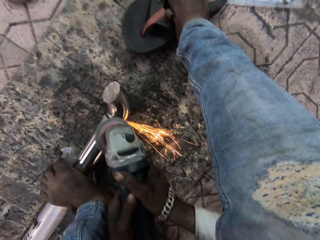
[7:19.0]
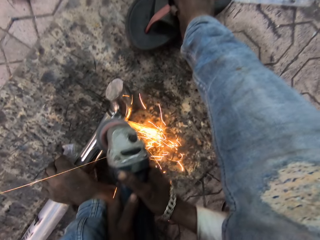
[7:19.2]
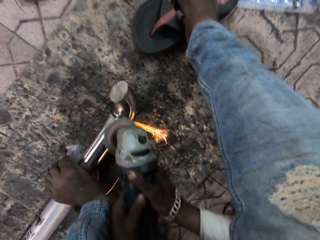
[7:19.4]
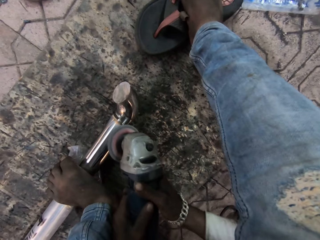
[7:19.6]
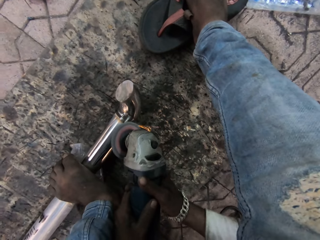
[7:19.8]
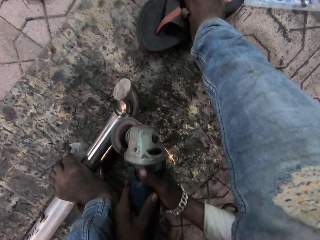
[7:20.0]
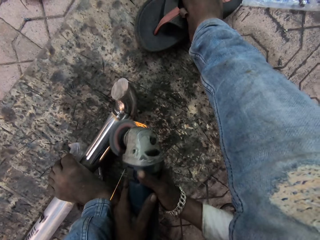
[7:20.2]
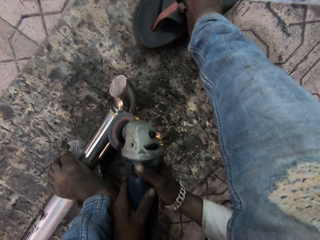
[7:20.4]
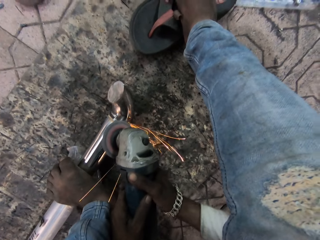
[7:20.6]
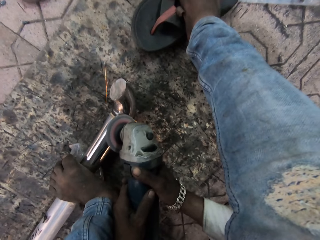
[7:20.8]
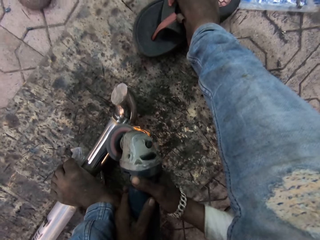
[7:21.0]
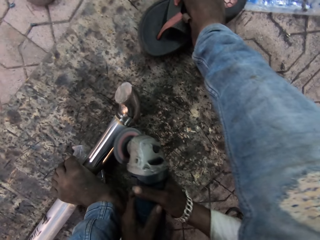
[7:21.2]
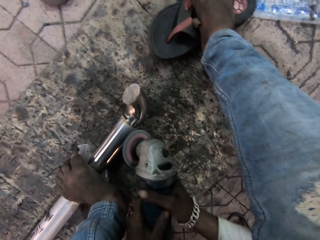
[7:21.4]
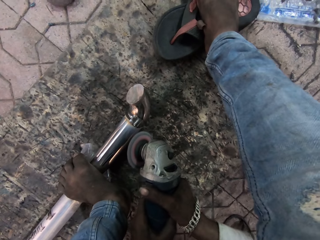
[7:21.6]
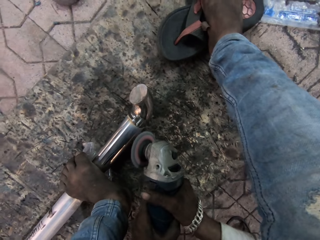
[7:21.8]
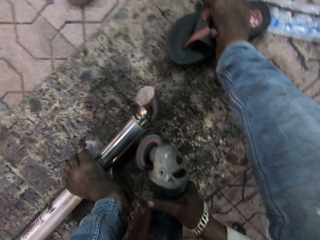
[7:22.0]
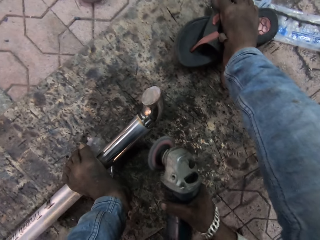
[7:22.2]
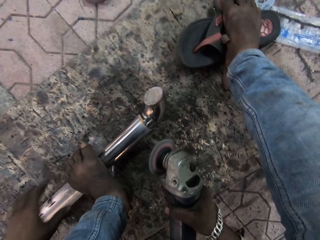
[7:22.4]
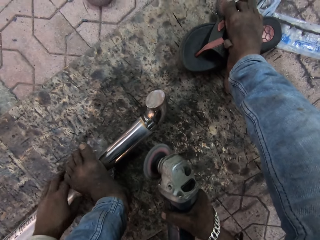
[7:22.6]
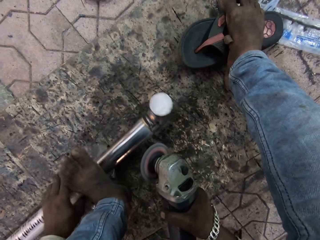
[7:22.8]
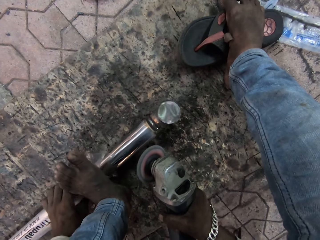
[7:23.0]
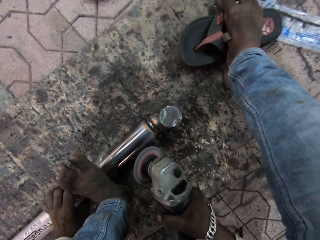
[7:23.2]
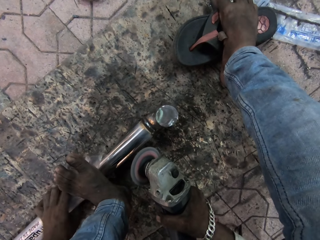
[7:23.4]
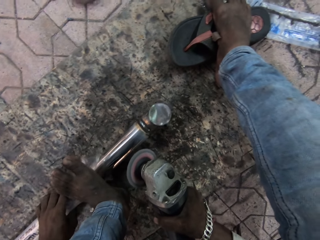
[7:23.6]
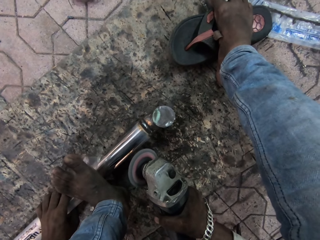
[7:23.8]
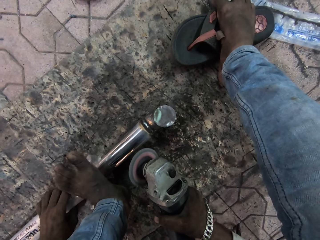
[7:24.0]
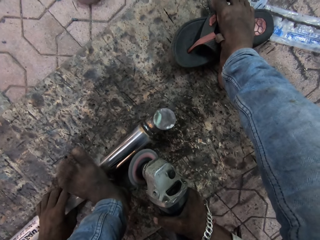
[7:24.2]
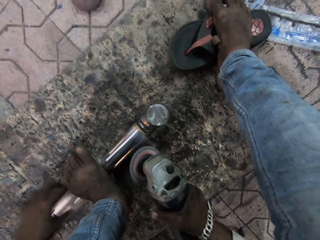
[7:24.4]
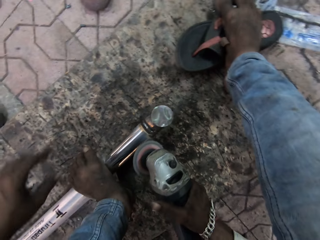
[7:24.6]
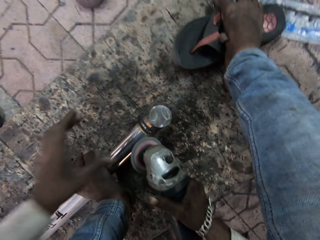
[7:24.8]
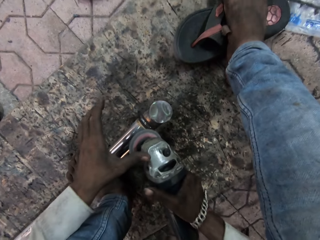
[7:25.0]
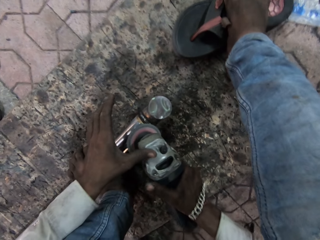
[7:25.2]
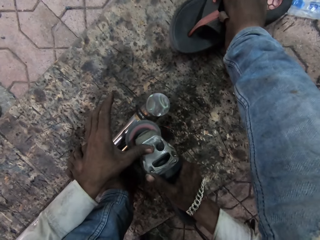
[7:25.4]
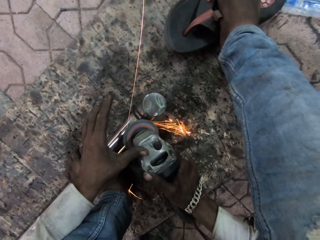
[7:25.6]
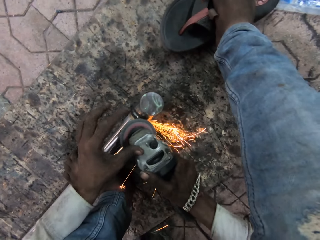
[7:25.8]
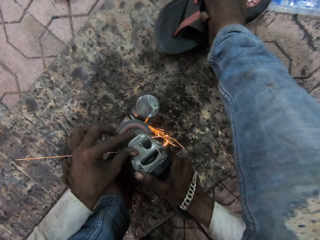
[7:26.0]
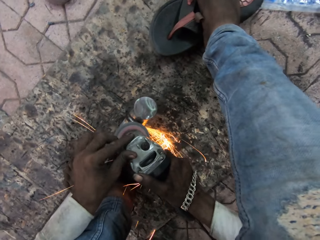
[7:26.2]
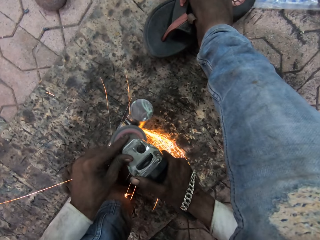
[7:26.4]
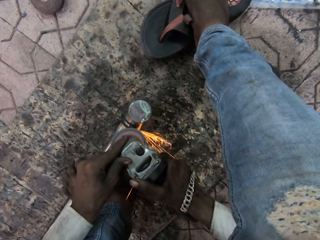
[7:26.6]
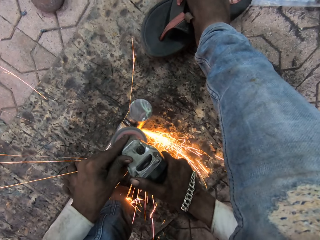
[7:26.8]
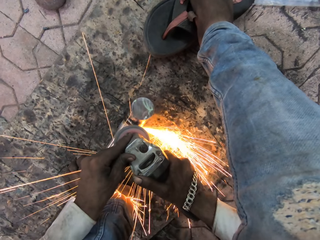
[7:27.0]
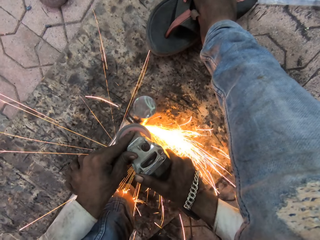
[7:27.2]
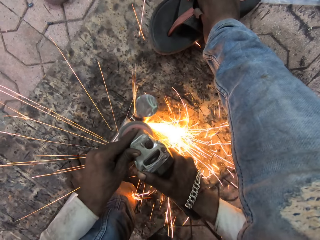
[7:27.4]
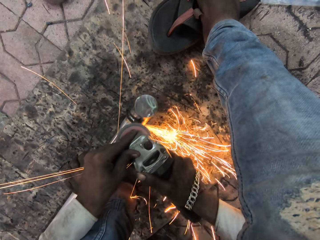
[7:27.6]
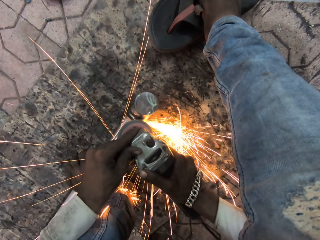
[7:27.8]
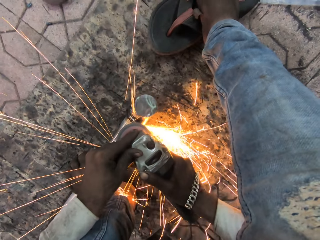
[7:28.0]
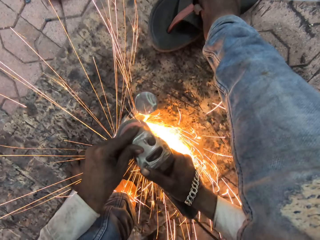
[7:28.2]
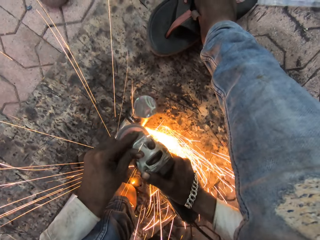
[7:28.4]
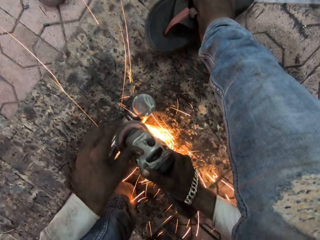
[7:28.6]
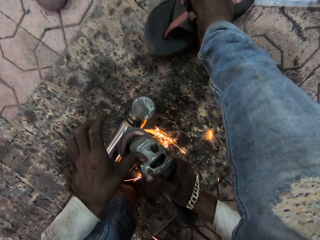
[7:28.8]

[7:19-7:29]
The camera wearer removes the welding tool from the metal. They adjust the metal and turn the metal rod. They weld the metal and smoothen the metal rod with the grinder.

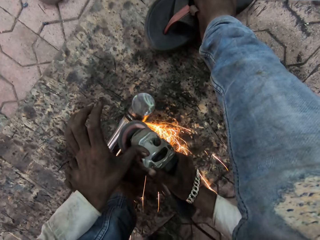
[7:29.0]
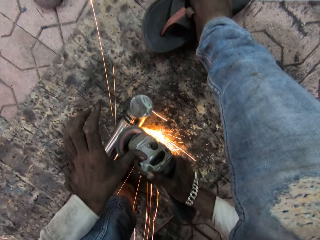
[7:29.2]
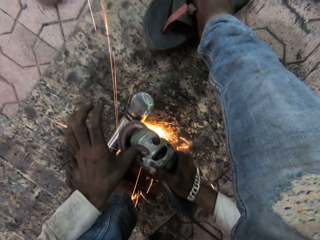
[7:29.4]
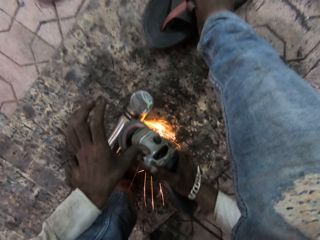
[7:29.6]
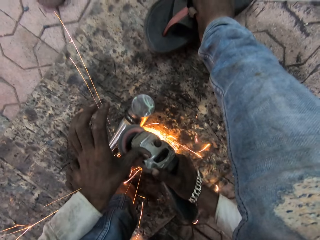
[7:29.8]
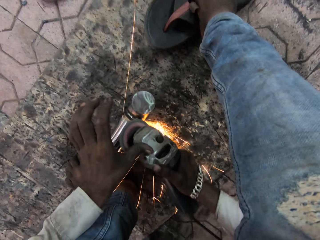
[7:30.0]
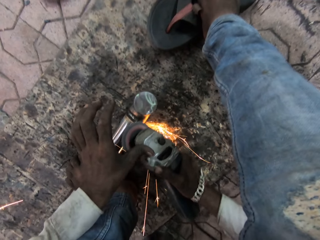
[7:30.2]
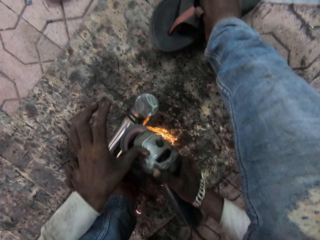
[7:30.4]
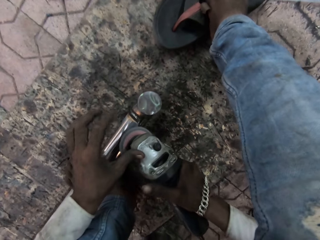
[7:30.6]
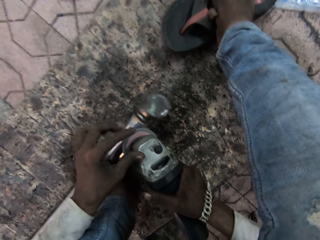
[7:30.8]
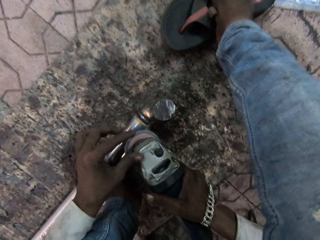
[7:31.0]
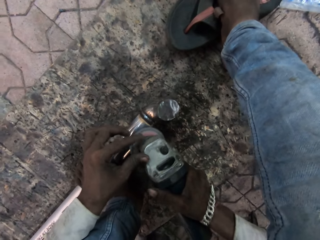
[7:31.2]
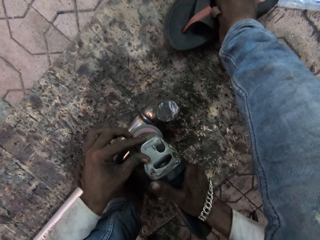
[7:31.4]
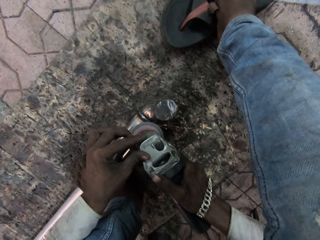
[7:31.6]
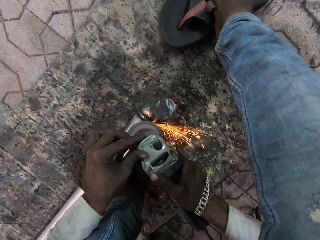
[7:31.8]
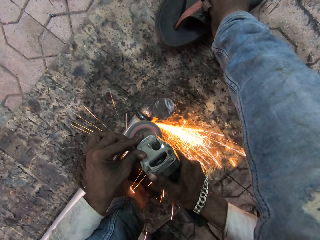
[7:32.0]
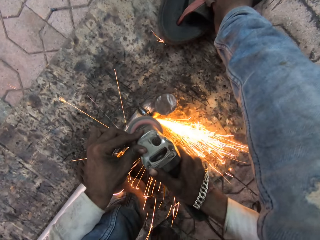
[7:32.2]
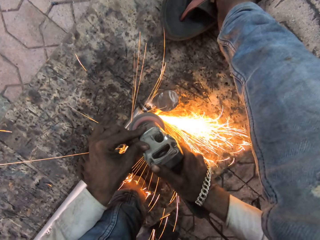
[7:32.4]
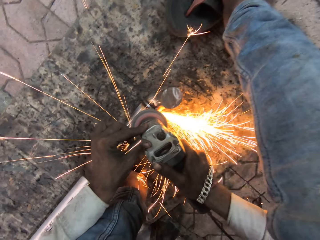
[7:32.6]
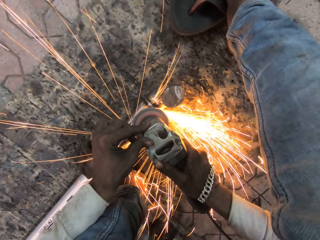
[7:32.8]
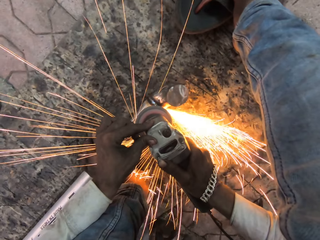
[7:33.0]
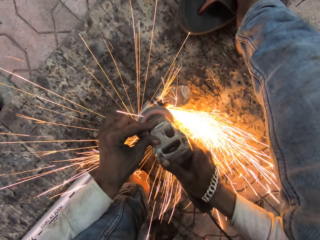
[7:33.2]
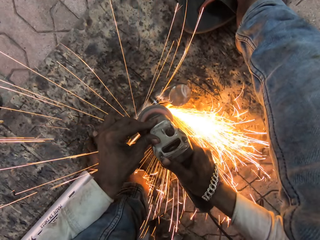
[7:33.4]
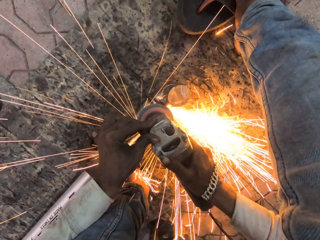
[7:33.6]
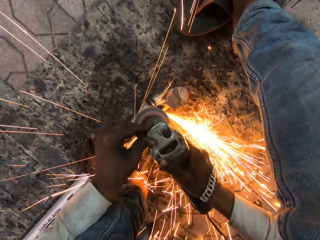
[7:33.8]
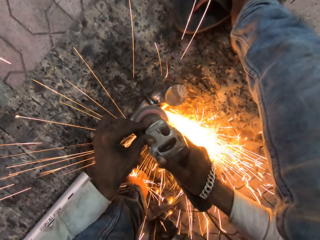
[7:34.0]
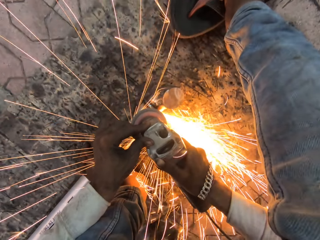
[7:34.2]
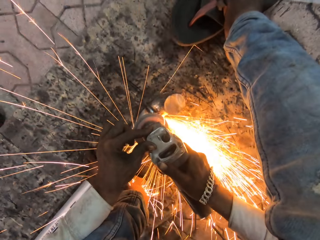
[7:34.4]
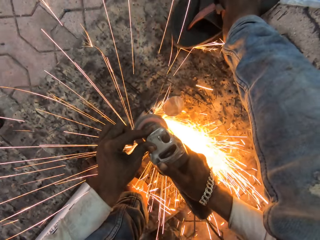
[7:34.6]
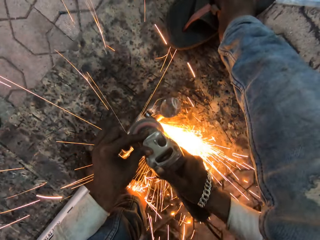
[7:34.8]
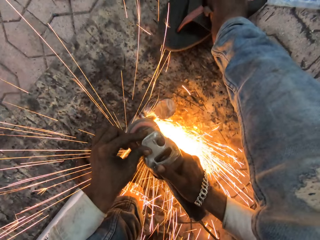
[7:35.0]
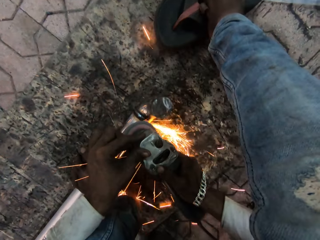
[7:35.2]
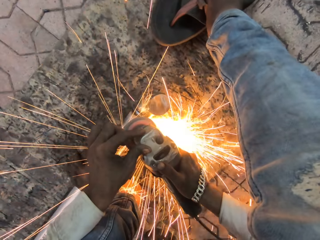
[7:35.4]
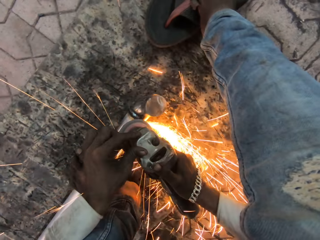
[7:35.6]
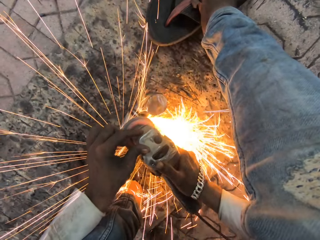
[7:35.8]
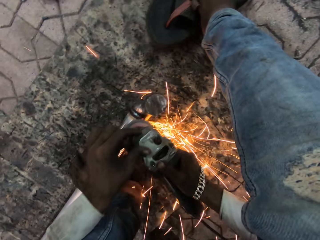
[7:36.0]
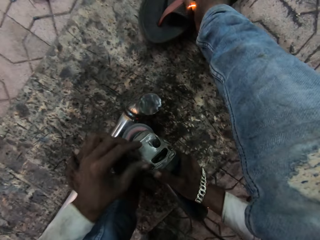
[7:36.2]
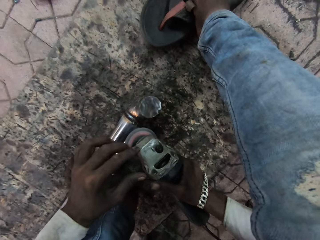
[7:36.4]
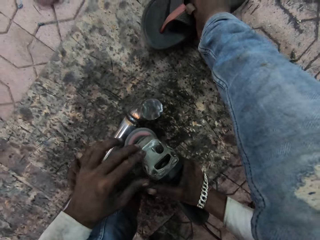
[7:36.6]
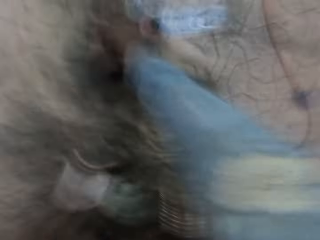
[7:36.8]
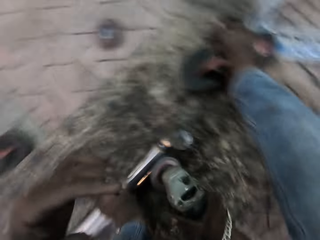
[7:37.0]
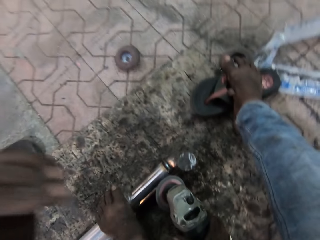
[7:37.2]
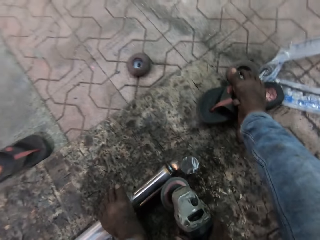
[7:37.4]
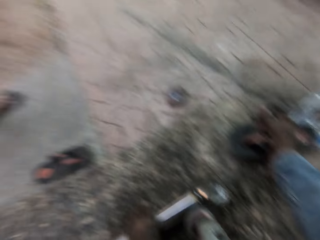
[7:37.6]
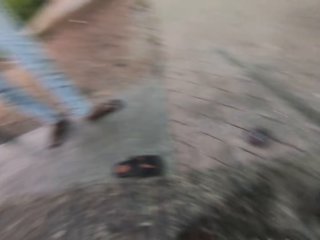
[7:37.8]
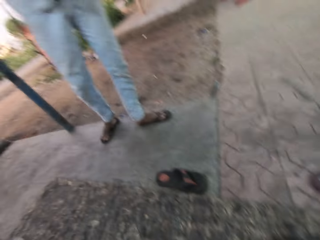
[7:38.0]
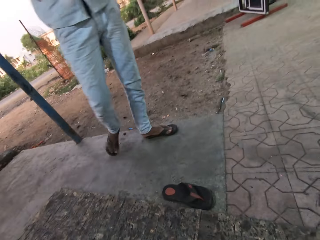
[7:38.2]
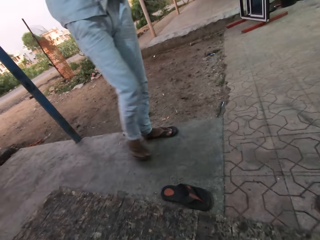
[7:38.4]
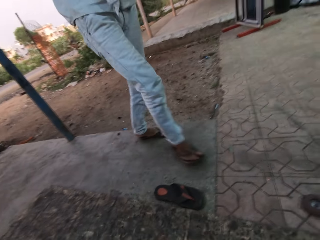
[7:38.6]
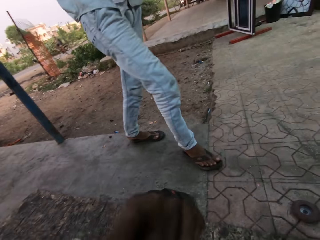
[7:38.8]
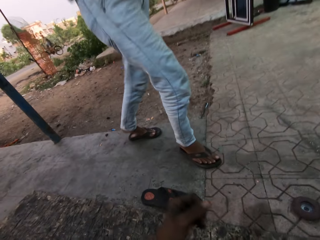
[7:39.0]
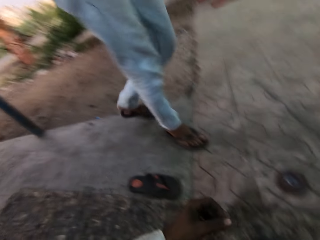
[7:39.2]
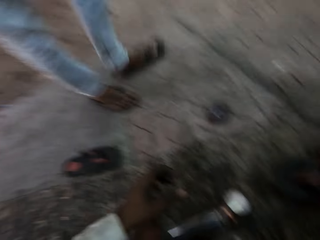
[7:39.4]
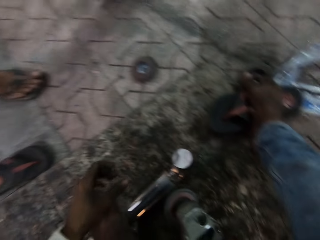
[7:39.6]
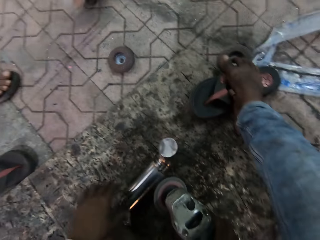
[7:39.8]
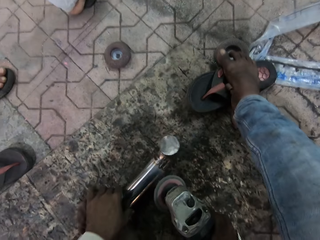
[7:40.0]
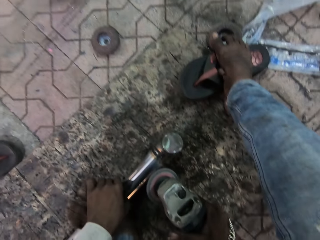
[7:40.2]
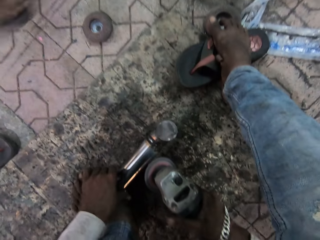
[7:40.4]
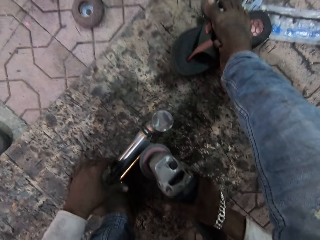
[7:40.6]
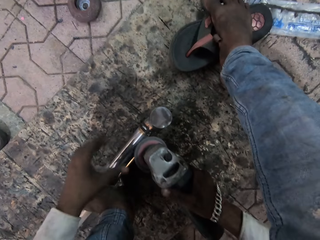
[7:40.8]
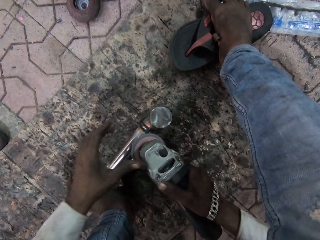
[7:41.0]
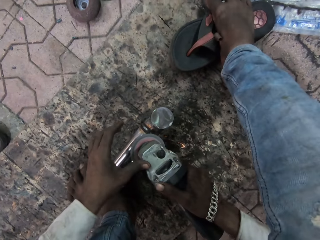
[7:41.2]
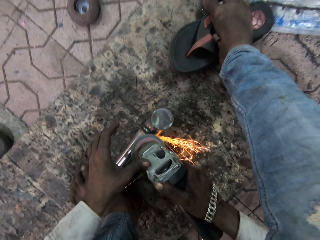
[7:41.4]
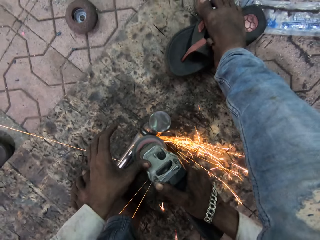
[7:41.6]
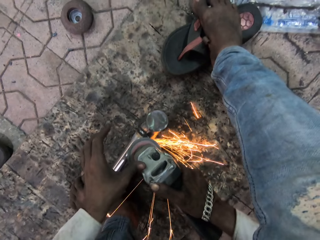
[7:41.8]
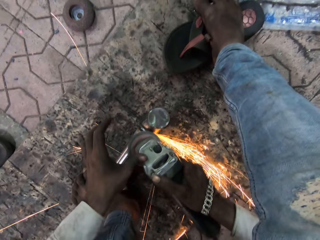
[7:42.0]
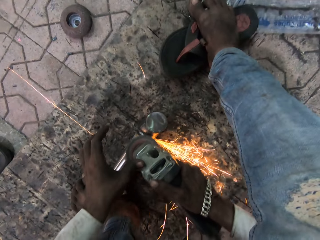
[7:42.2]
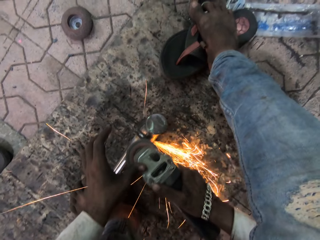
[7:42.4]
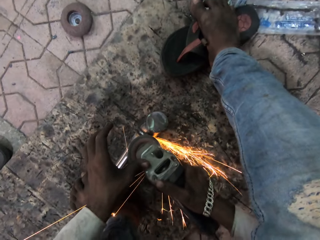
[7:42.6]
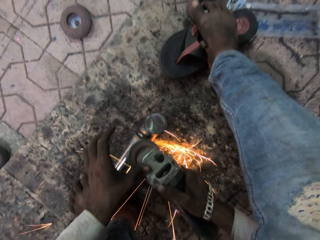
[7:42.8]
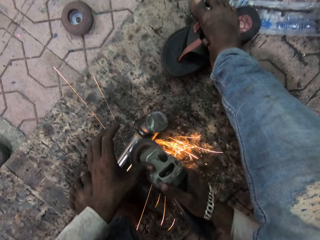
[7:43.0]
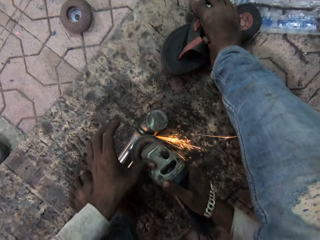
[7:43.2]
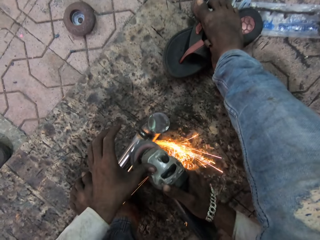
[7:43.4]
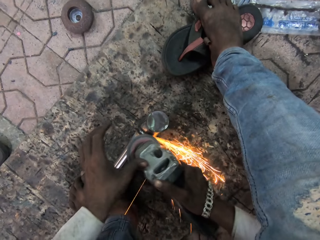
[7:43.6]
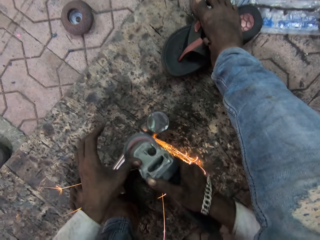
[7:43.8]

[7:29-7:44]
The camera wearer adjusts the welding tool. They weld the metal. They look around. They look at a man. They move the hand. They adjust the metal. They weld the metal and smoothen the metal rod with the grinder.
